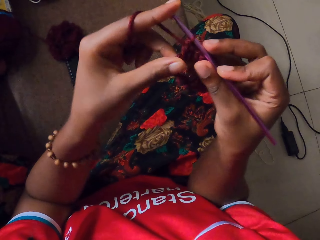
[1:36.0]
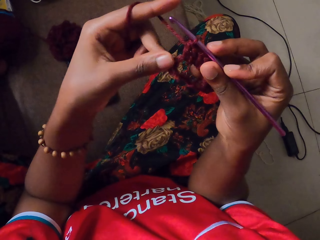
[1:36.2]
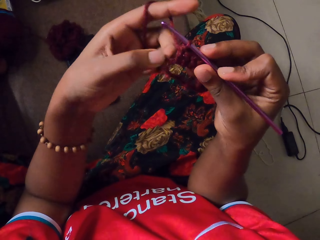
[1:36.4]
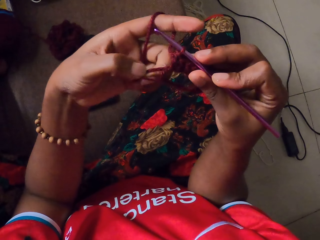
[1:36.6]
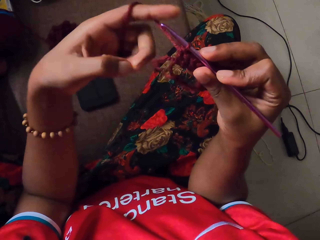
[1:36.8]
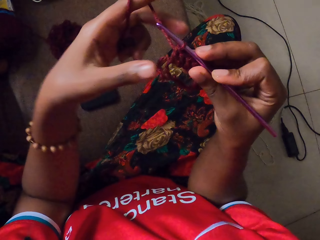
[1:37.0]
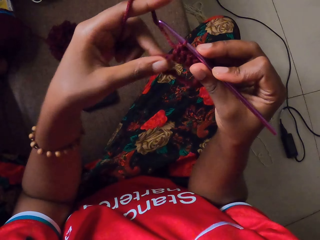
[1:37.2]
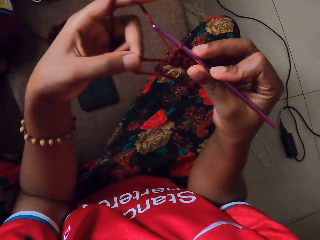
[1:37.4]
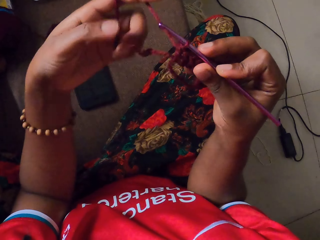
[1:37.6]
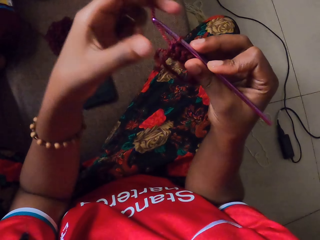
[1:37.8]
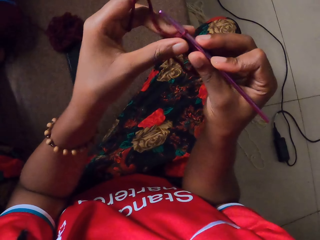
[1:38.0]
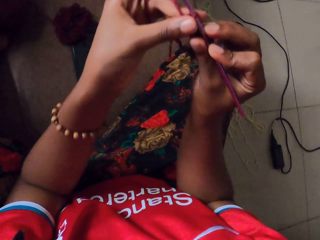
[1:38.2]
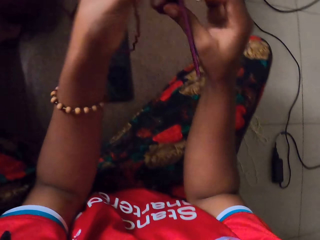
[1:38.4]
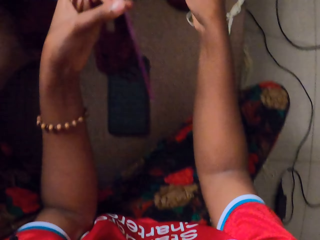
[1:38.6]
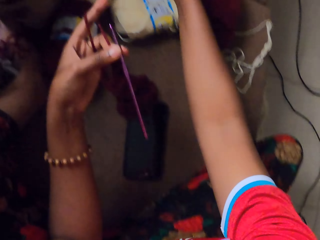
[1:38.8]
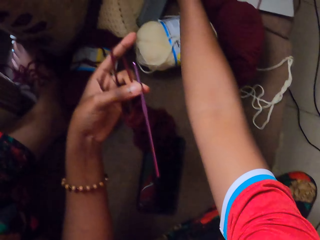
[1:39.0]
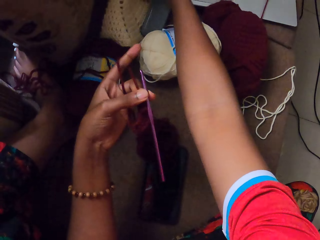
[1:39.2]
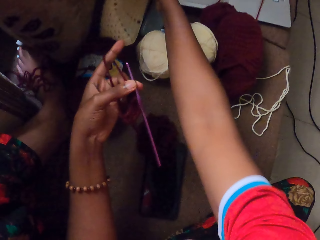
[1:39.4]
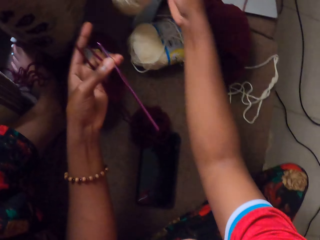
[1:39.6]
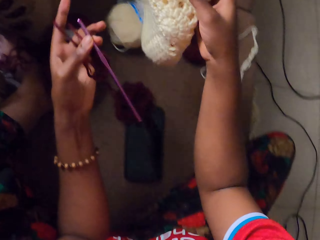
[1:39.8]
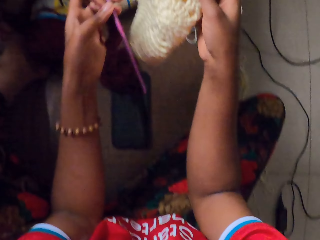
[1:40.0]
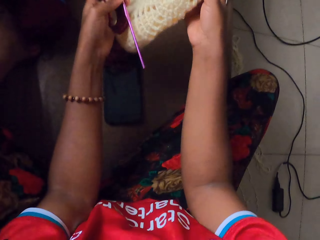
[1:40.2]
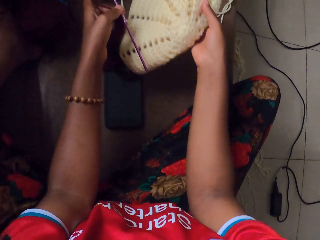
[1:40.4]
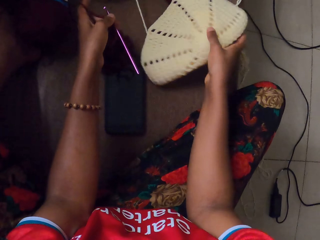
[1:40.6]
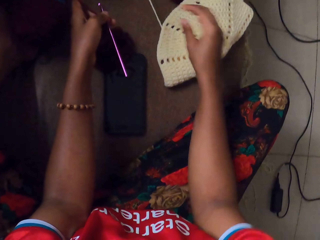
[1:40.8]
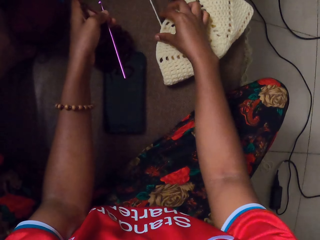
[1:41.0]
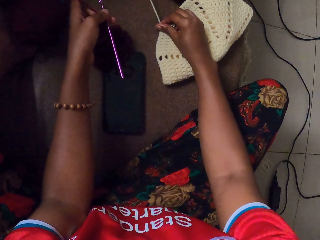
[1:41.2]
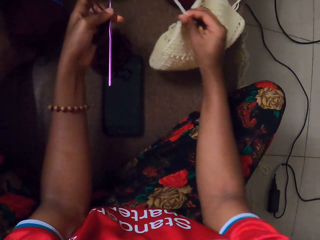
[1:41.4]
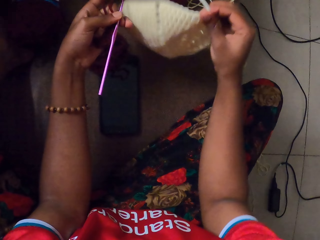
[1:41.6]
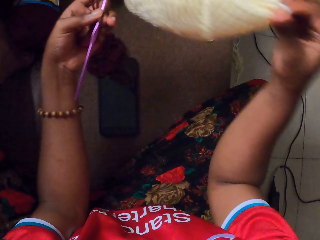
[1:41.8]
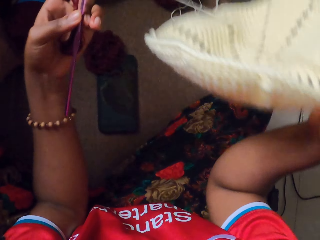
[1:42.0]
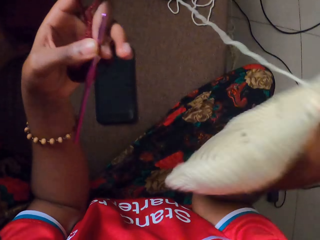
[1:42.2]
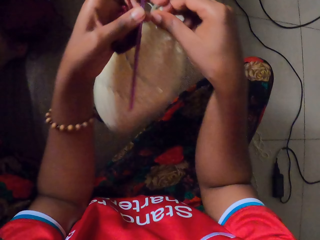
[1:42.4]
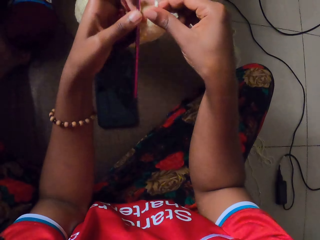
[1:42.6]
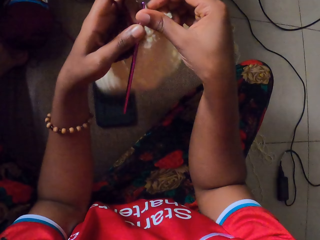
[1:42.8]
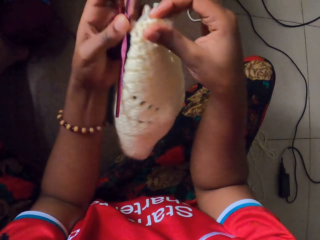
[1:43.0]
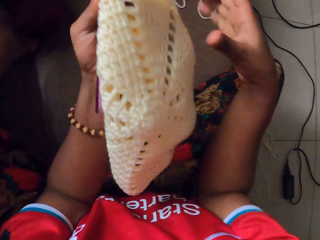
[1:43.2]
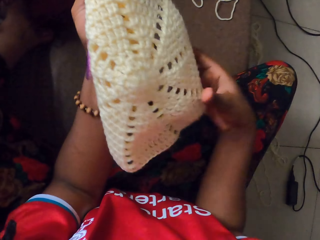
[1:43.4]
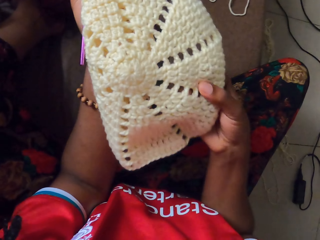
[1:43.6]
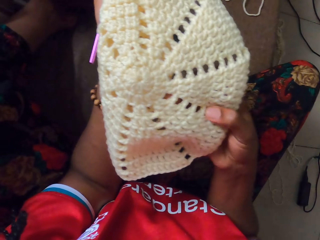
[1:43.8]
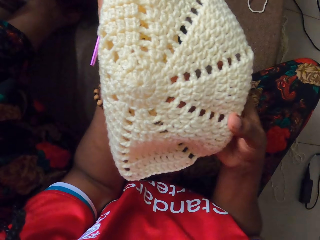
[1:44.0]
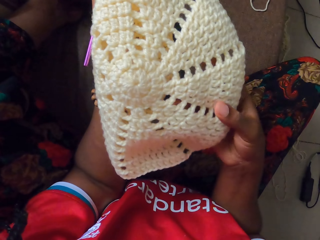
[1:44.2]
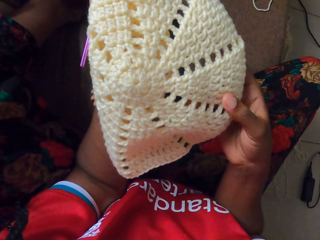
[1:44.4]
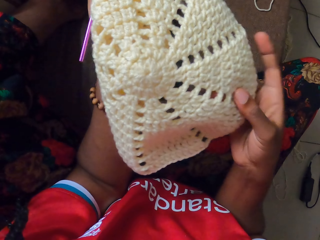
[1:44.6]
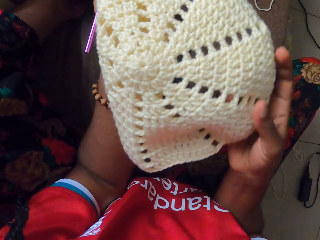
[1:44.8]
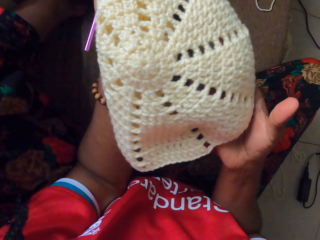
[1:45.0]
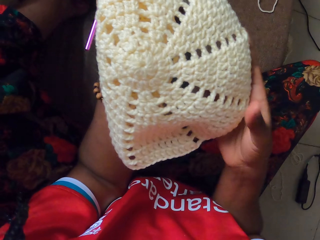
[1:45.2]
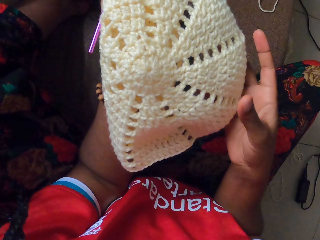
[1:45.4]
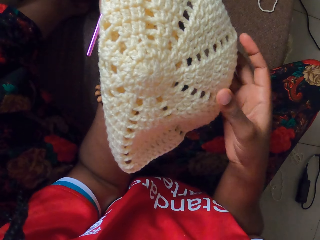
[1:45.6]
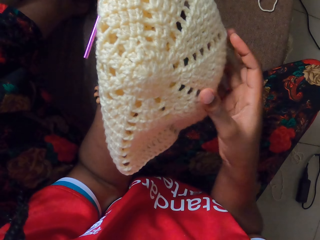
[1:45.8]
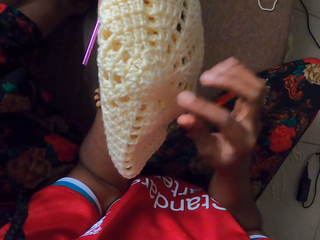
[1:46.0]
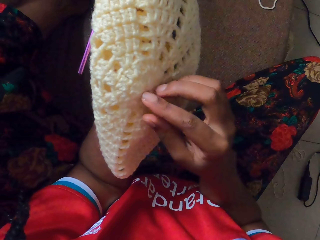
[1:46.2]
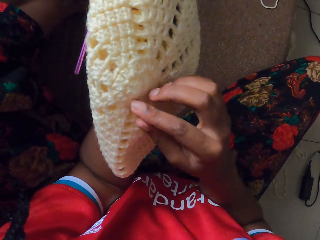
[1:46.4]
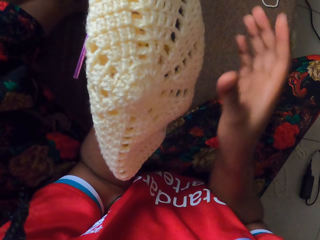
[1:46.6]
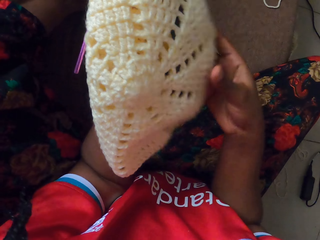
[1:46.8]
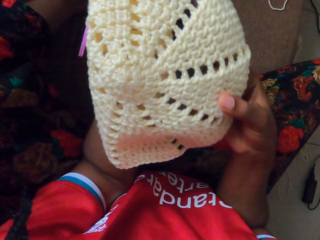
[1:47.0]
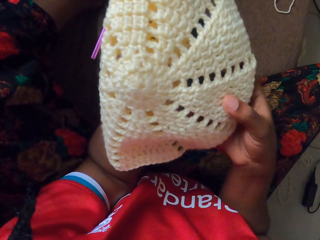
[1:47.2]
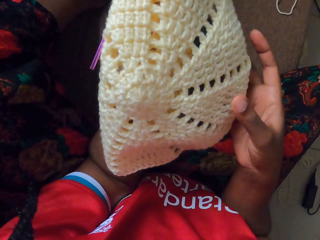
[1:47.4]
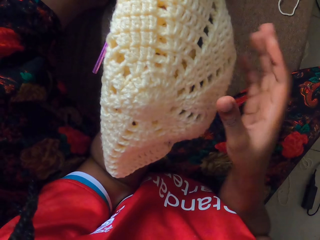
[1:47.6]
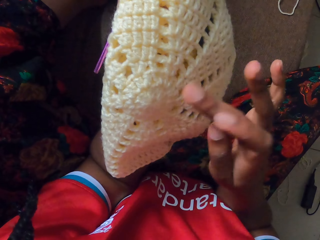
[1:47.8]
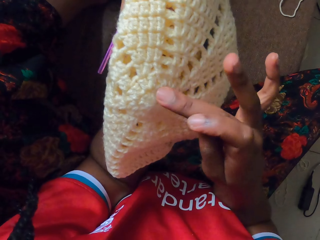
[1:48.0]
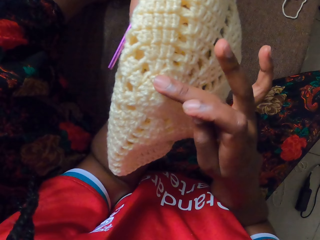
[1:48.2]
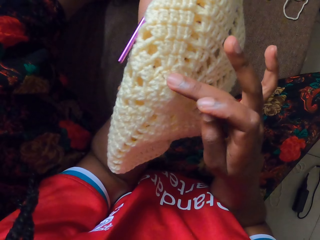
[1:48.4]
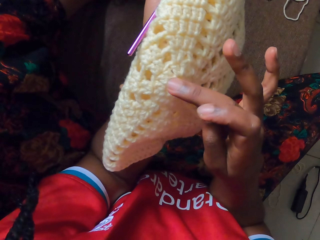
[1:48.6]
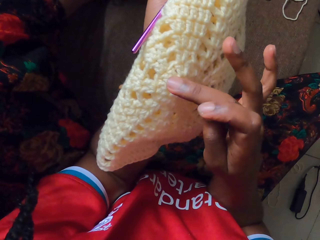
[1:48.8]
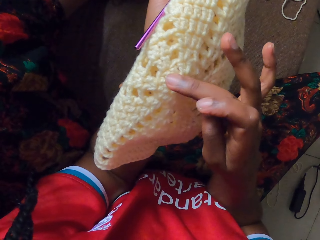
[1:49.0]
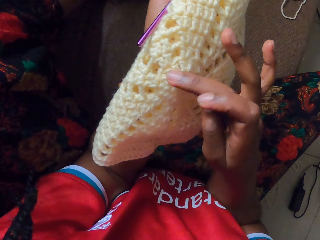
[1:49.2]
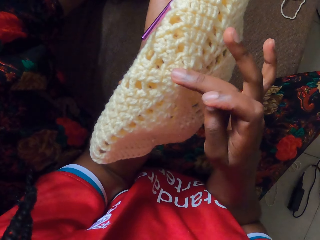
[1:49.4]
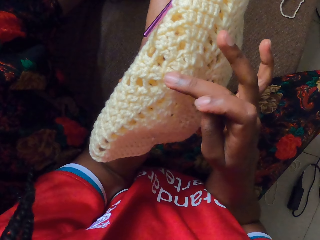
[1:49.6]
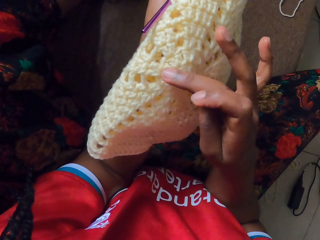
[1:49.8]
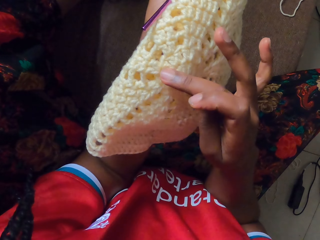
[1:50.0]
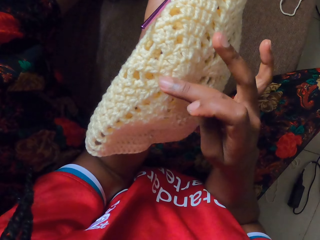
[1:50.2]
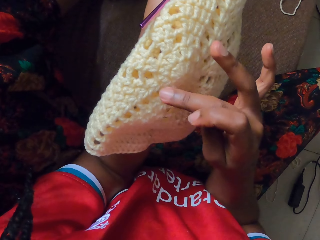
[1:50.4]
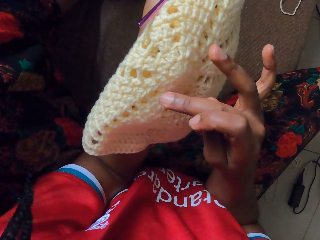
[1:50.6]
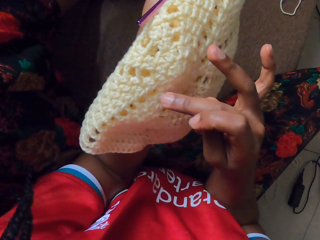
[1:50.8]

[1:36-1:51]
The camera wearer passes the crochet hook and the craft from her right hand to her left hand. She picks up a crochet coaster from the couch with her right hand. She drops the crochet coaster on the couch with her right hand. She picks up the crochet coaster from the couch with her right hand. She passes the crochet coaster from her right hand to her left hand. She holds the crochet coaster with both hands. She counts knots on the crochet coaster with her right hand. She holds the crochet coaster with both hands. She looks at the crochet. She holds the crochet coaster with her left hand. She counts knots on the crochet coaster with her right hand.

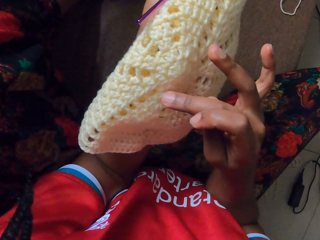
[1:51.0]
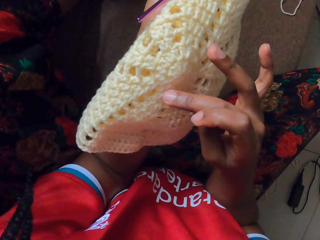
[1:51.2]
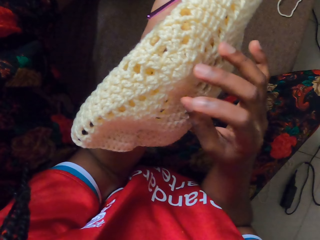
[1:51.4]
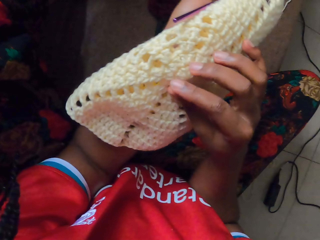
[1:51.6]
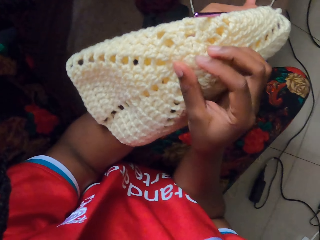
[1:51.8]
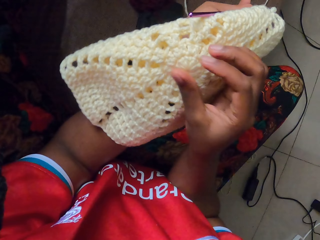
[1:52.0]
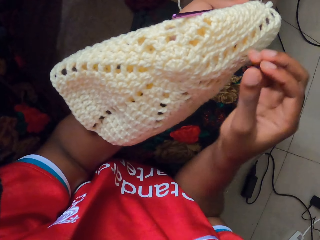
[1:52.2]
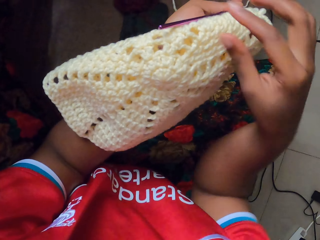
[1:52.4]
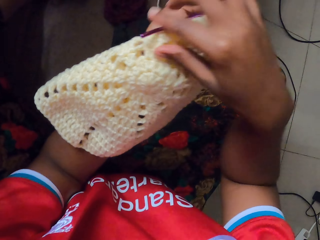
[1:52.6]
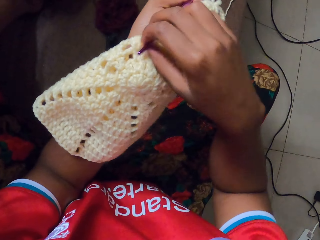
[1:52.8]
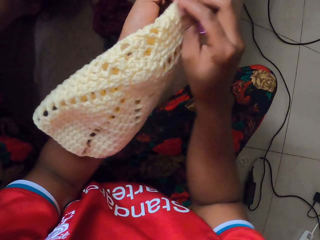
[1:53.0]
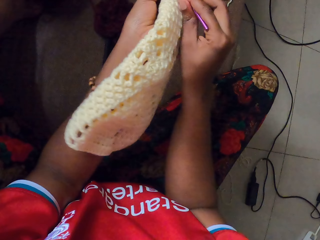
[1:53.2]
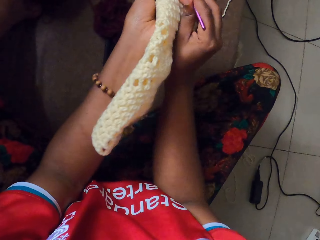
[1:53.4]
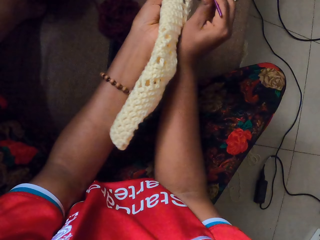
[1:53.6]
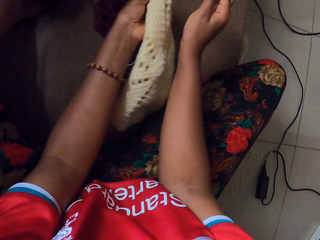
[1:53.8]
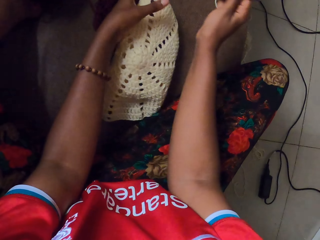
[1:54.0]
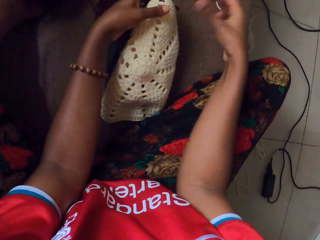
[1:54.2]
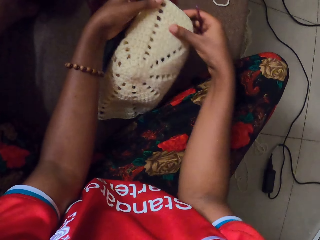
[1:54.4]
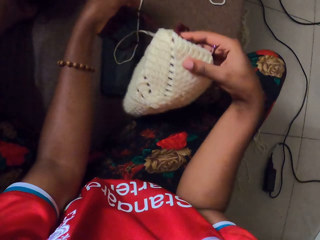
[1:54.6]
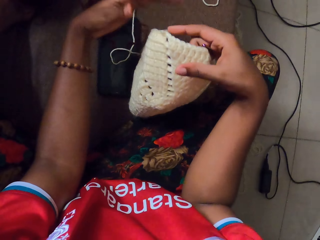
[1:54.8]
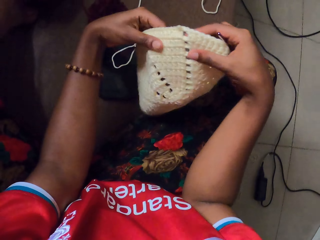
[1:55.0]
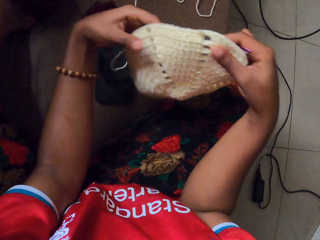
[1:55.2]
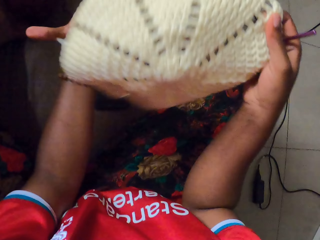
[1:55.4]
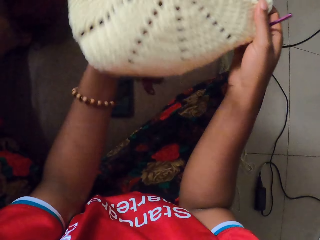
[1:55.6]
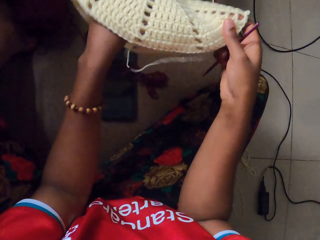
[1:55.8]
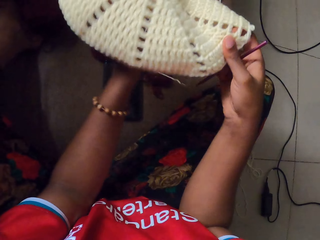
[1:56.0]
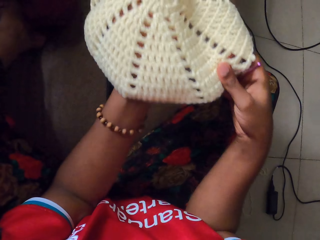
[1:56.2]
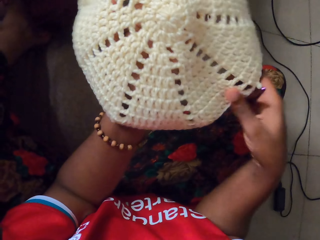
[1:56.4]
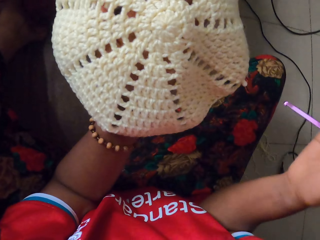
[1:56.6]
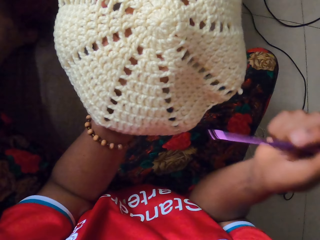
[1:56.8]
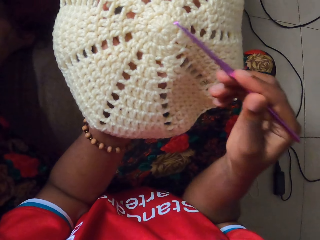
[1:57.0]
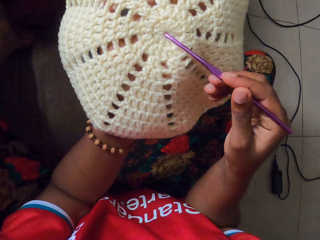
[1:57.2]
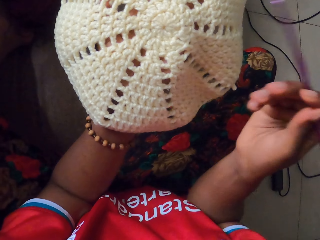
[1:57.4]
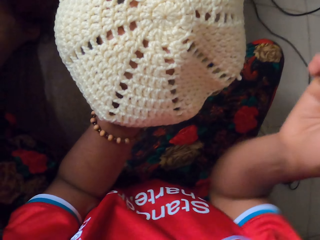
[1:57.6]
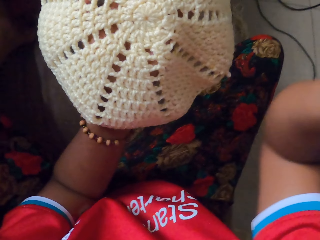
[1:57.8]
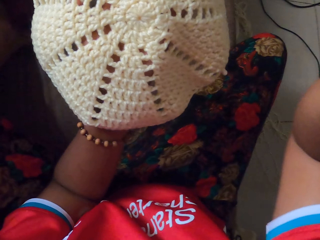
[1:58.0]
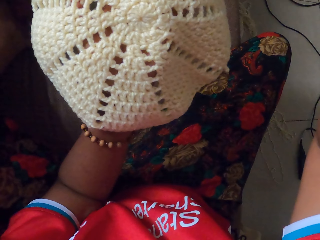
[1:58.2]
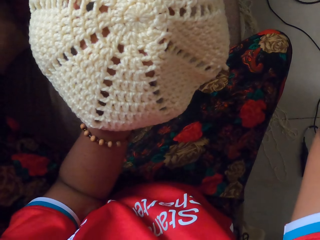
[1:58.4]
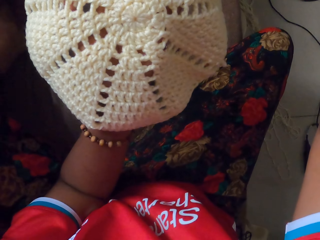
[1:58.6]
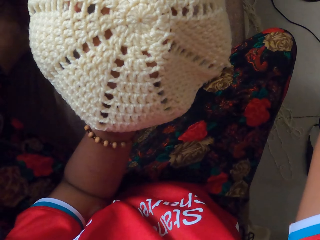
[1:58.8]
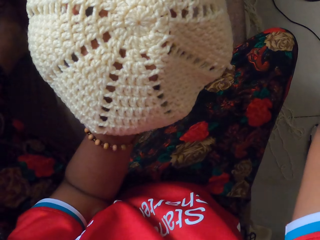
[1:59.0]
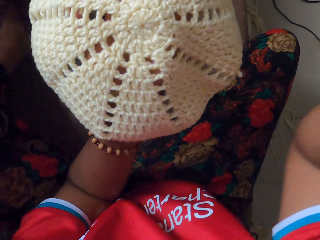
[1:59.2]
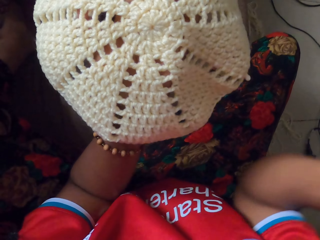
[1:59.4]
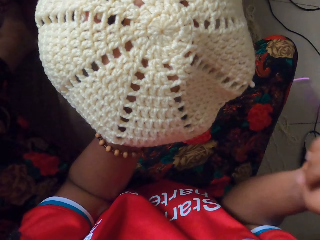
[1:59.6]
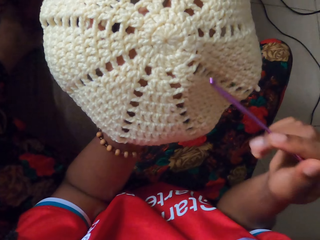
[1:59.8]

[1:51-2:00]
The camera wearer adjusts the crochet coaster with her right hand. She pulls the crochet hook from her left hand with her right hand. She drops the crochet coaster on the couch with her left hand. She passes the crochet coaster from her left hand to her right hand. She drops the strand of yarn on the couch with her left hand. She adjusts the crochet coaster with both hands. She holds the crochet coaster with her left hand. She taps the crochet coaster with the crochet hook in her right hand.
